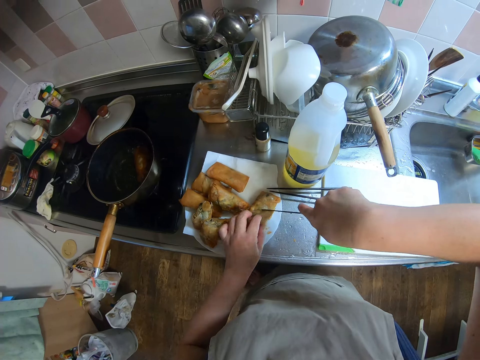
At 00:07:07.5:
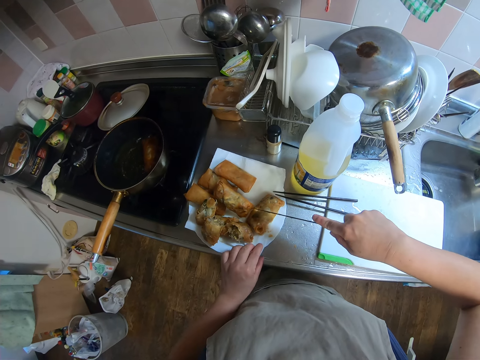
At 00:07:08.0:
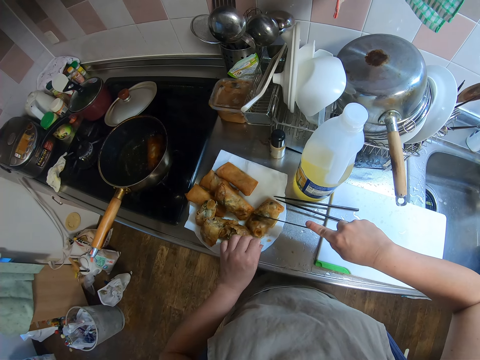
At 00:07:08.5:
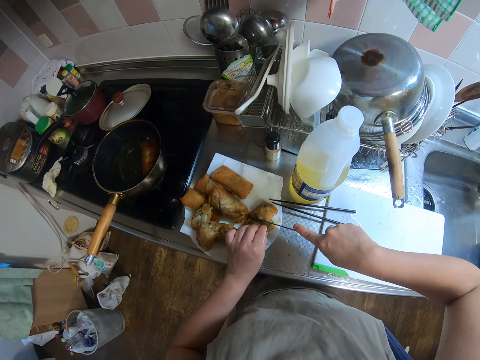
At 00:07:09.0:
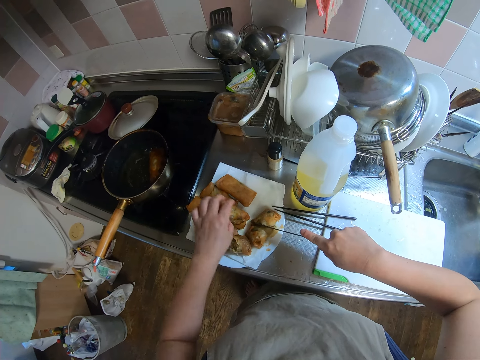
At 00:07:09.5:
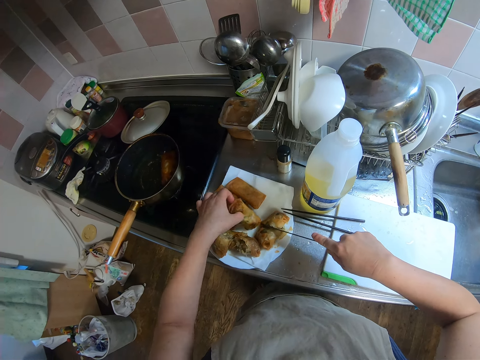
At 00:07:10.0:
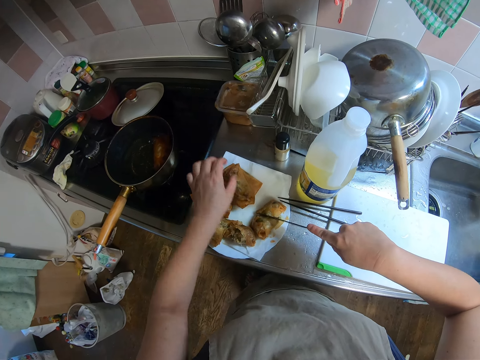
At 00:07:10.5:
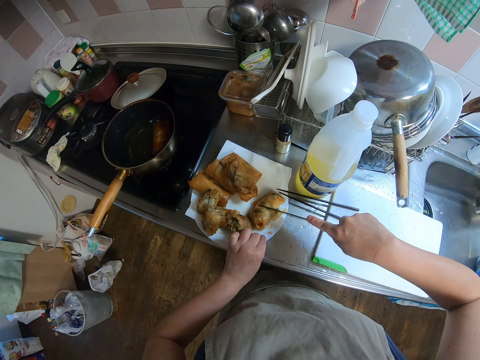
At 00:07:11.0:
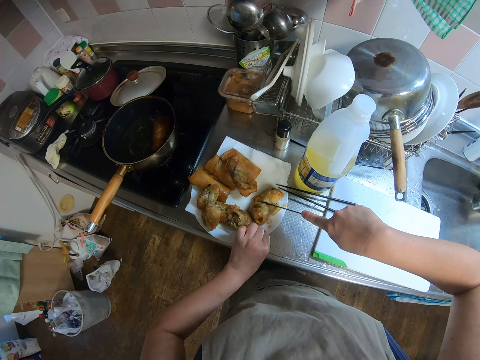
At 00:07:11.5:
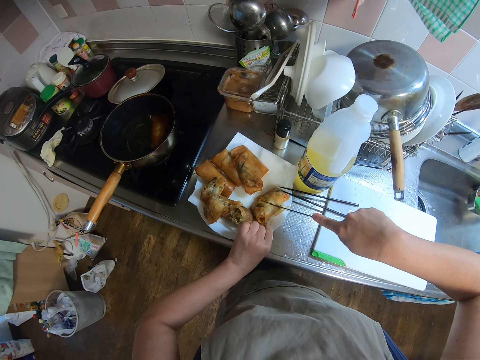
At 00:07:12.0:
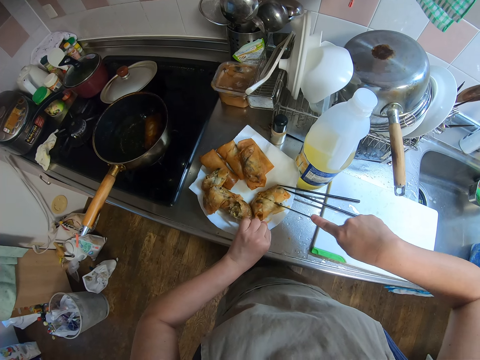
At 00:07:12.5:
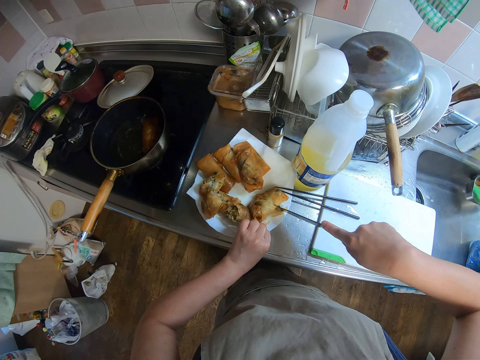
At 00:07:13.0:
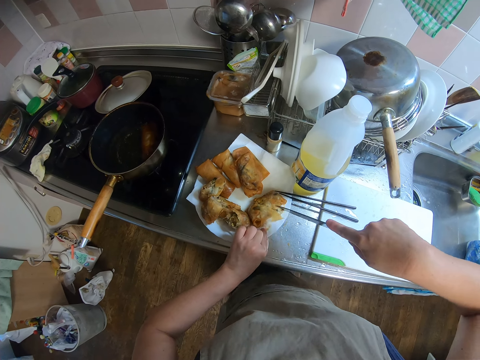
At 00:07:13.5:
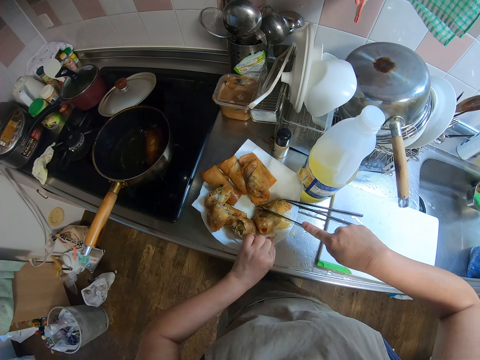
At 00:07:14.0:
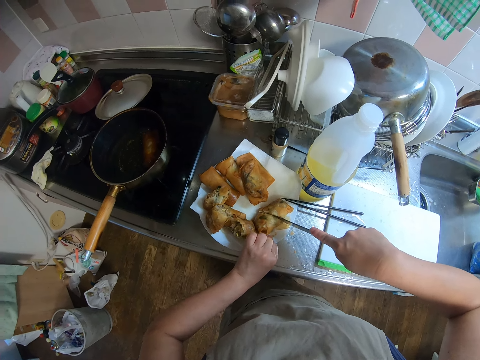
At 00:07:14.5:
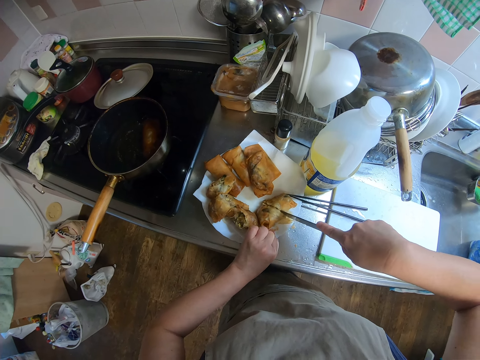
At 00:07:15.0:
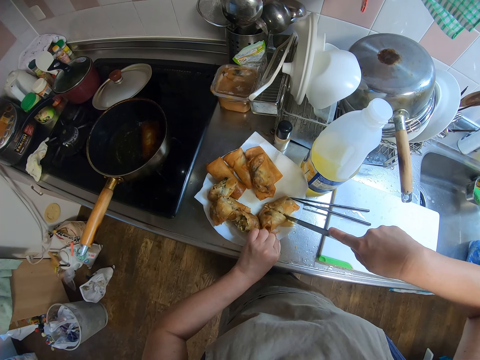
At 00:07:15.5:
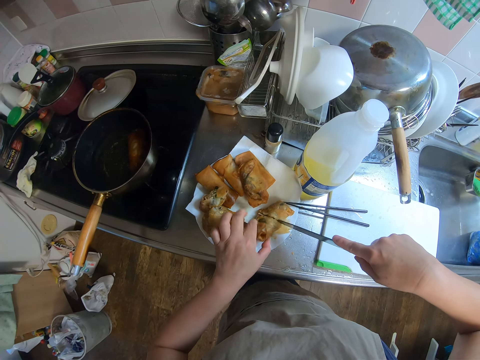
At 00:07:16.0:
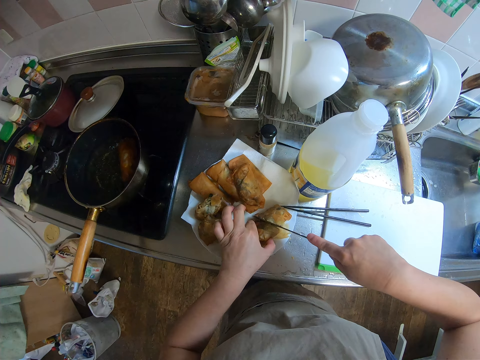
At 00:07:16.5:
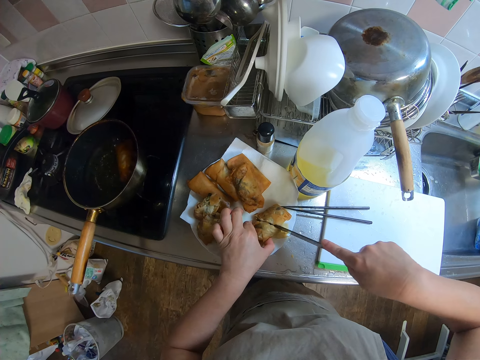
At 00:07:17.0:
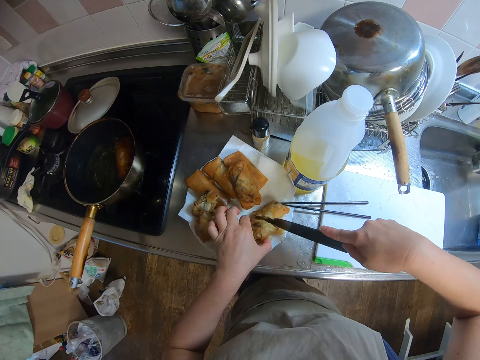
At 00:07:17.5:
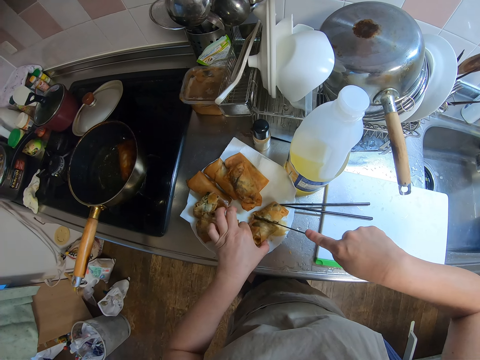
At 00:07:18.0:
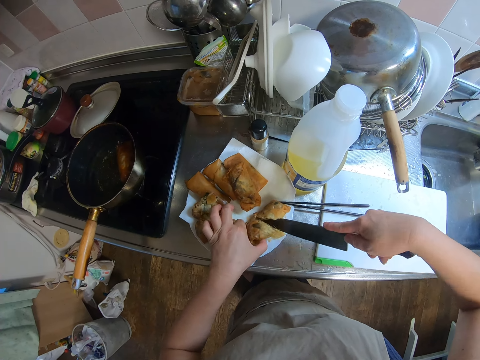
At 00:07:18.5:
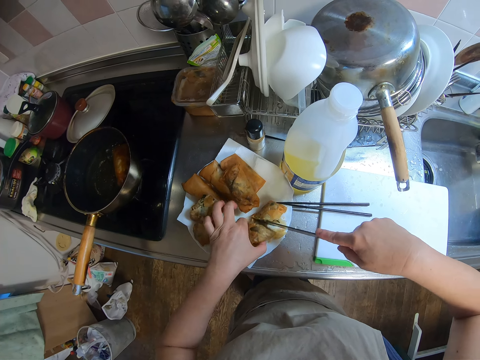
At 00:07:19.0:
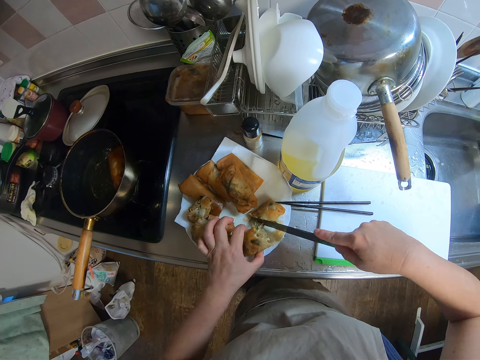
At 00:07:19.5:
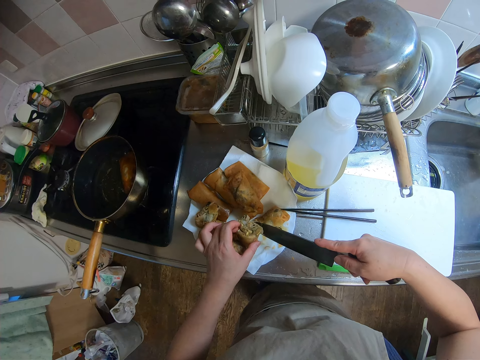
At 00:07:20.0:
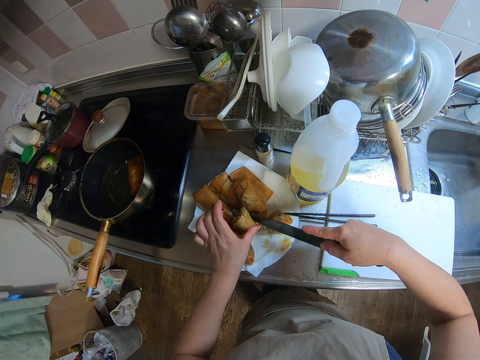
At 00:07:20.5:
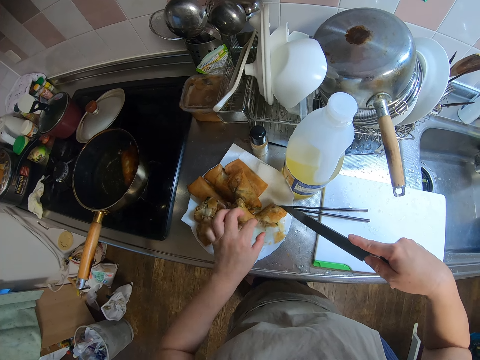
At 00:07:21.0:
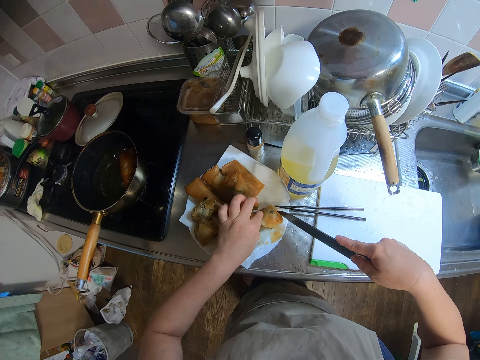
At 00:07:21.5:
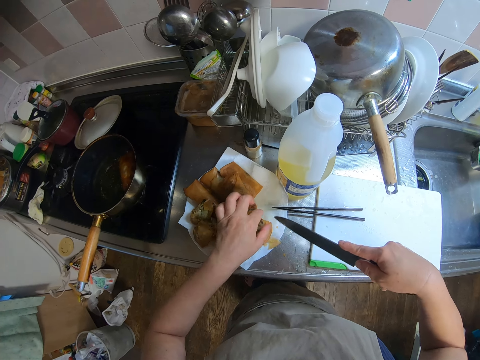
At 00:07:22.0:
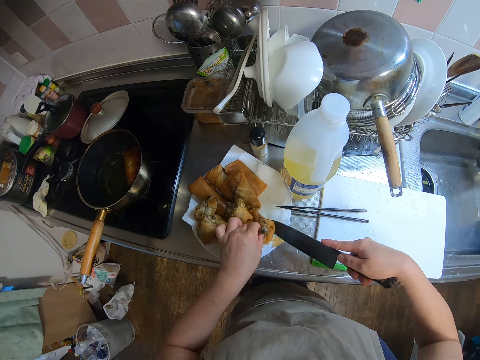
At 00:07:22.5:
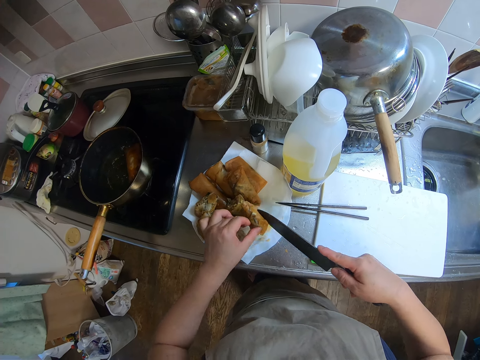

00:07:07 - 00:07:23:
The camera wearer removes her left hand from the spring roll. She moves another spring roll inside the plate with her left hand. She holds the plate of spring rolls with her left hand. She removes her left hand from the plate of spring rolls. She holds the spring roll with her left hand. She arranges the cut spring roll inside the plate.

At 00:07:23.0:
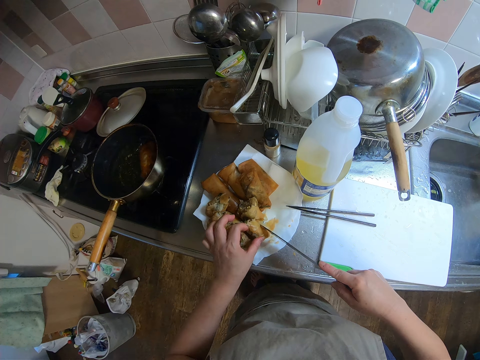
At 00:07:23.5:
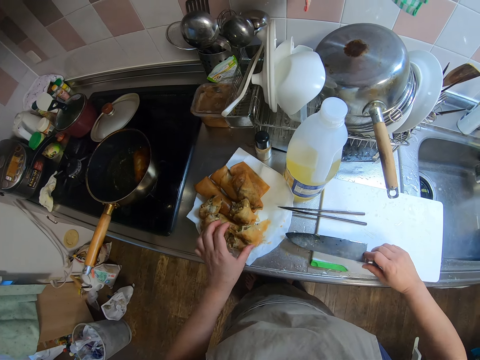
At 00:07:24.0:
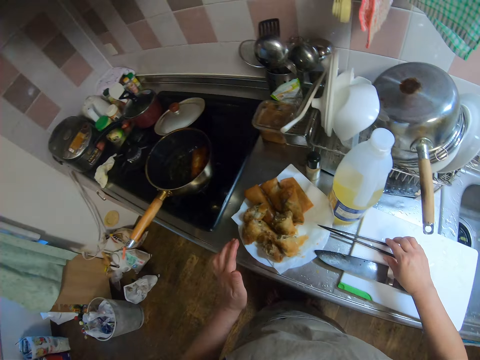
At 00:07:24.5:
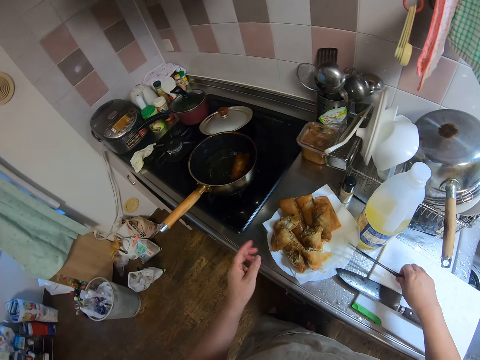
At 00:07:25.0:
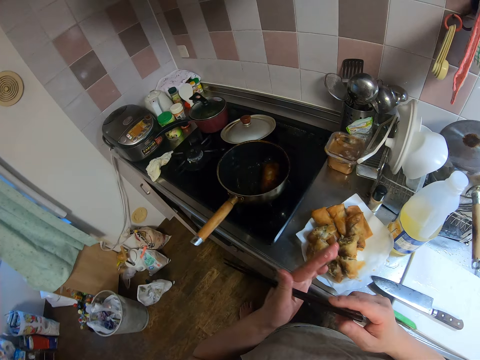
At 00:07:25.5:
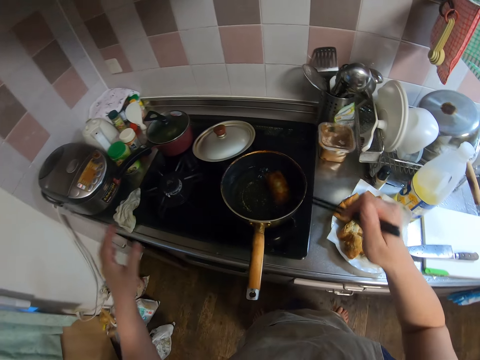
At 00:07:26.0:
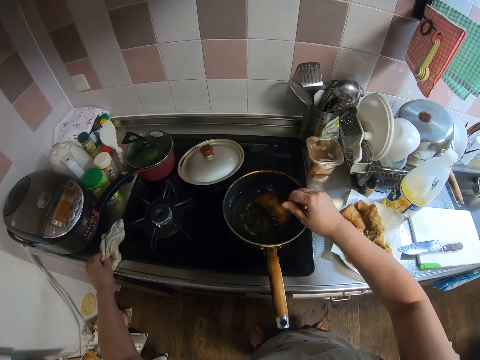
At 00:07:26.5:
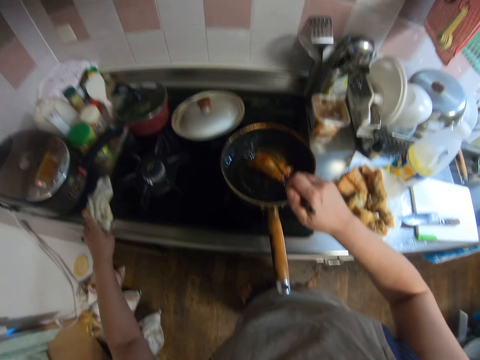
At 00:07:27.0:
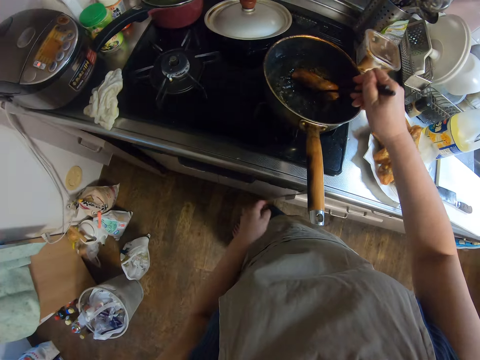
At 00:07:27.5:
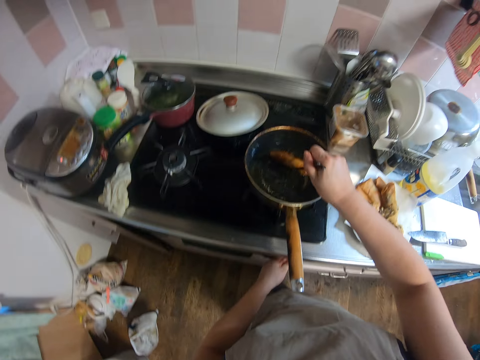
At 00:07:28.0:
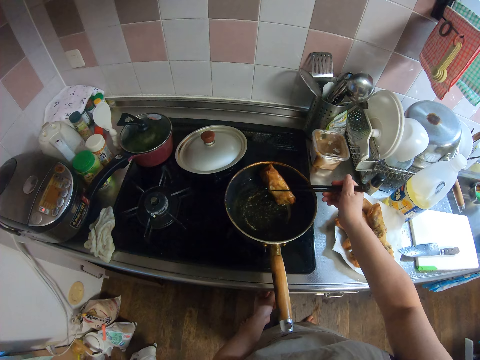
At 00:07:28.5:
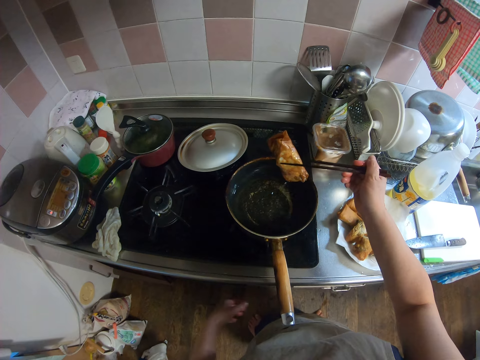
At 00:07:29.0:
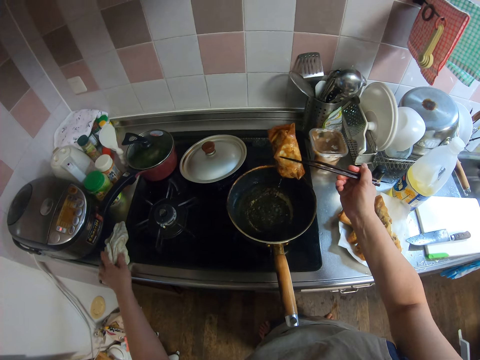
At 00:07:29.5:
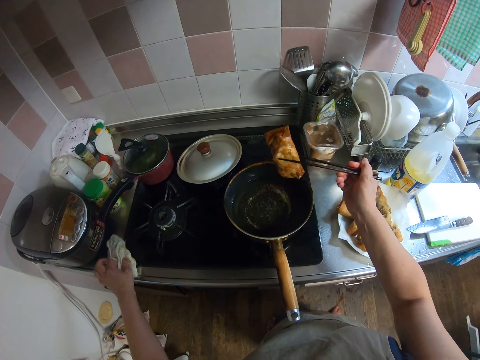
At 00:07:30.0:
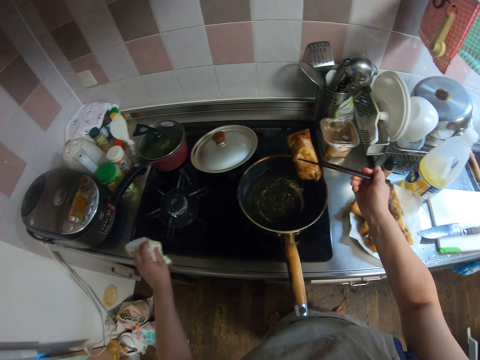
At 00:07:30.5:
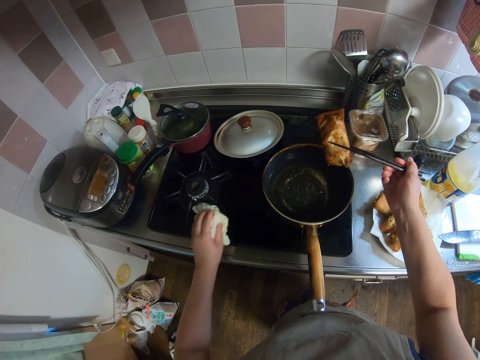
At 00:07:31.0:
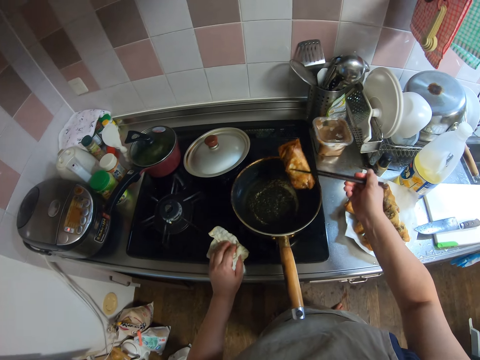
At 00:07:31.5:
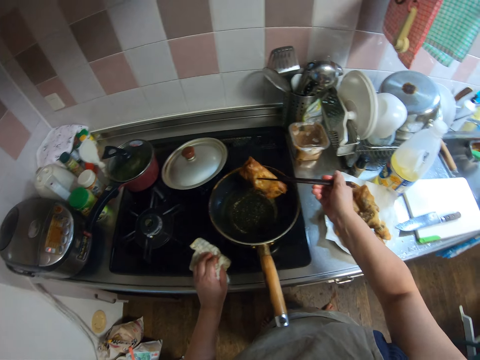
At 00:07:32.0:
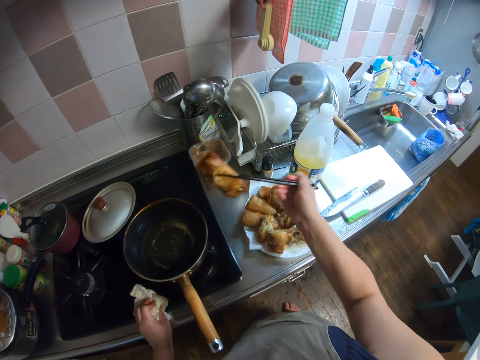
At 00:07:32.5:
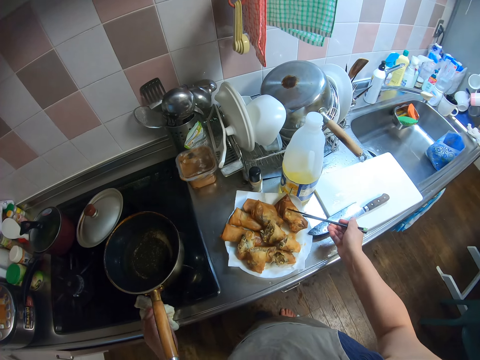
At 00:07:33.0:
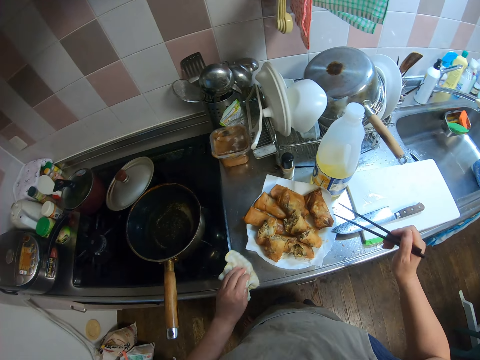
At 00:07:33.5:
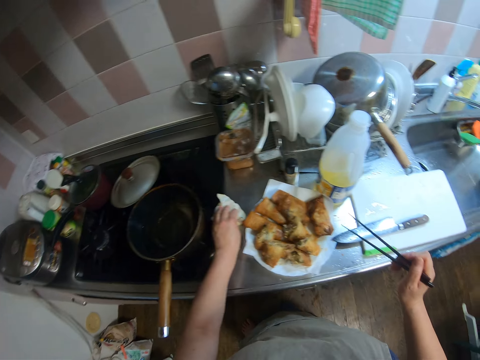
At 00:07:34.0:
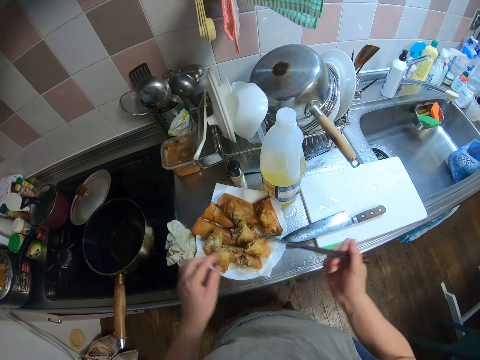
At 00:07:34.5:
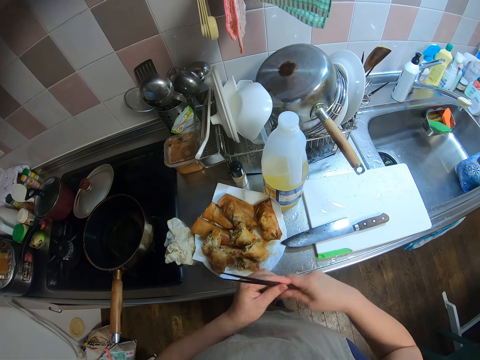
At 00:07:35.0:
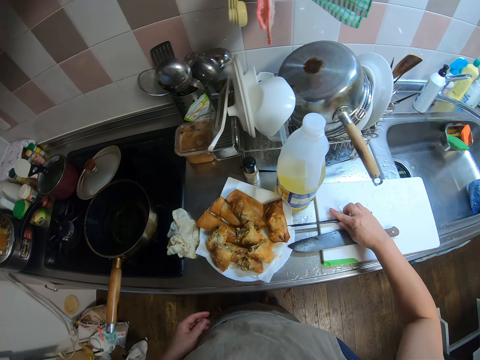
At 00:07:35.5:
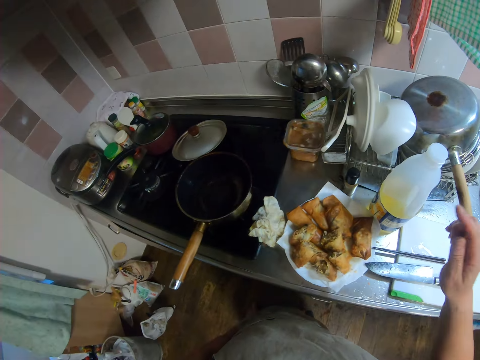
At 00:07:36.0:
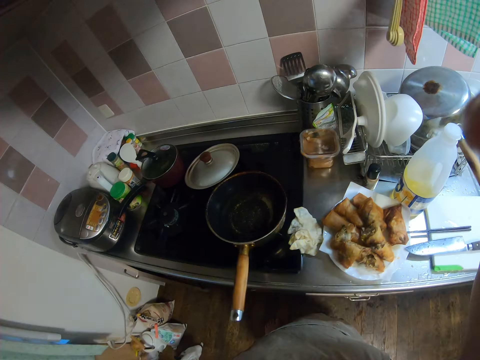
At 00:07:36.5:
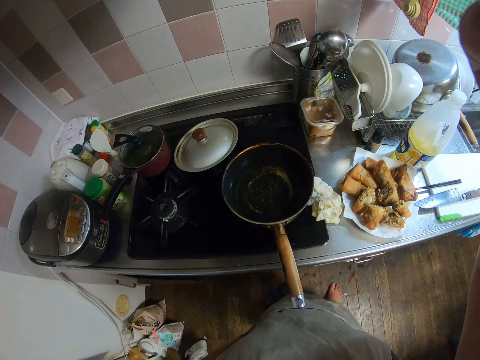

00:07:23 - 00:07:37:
The camera wearer drops the knife on the kitchen slab. She picks the picker or chopstick with her right hand. She holds the picker with both hands. She removes her left hand from the picker. She turns a samosa with the chopstick. She removes the spring roll from the frying pan with the picker in her right hand into the plate of fried spring rolls. She cleans her left hand with the piece of cloth on the gas stove. She holds the gas button. She holds the frying pan with her left hand. She removes her left hand from the frying pan. She picks the piece of cloth on the gas stove with her left hand. She puts the samosa on a paper. She makes a sound. She drops the piece of cloth in her left hand beside the burner on the gas stove. She passes the picker in between her hands. She drops the picker on the kitchen slab with her right hand.
